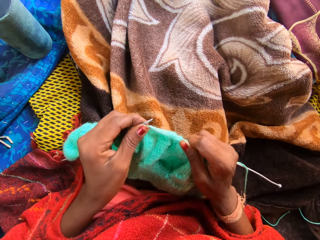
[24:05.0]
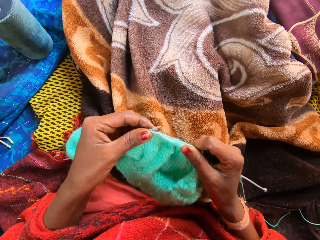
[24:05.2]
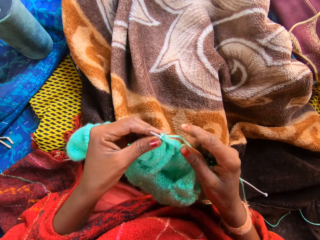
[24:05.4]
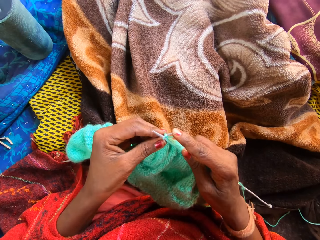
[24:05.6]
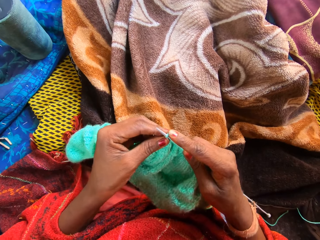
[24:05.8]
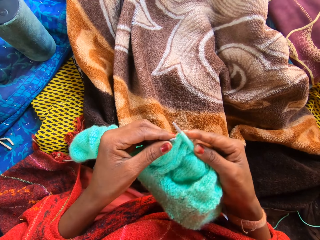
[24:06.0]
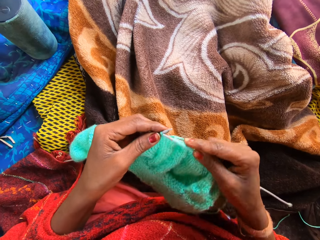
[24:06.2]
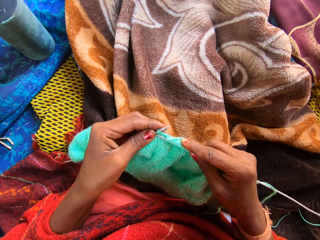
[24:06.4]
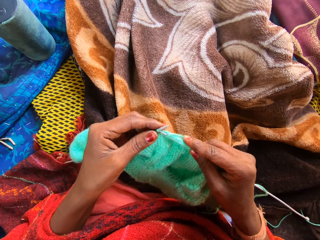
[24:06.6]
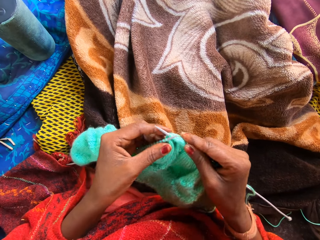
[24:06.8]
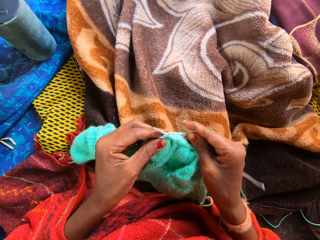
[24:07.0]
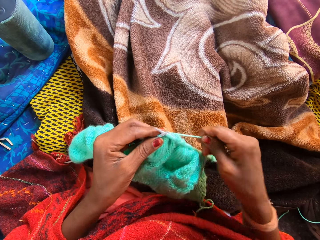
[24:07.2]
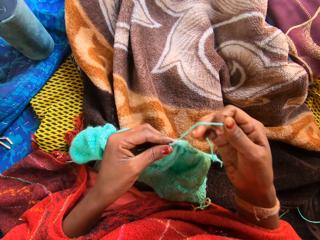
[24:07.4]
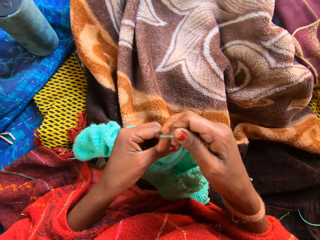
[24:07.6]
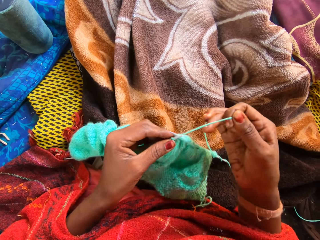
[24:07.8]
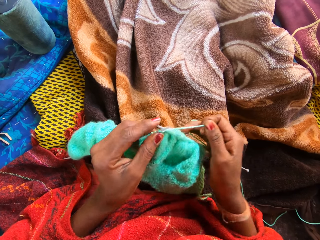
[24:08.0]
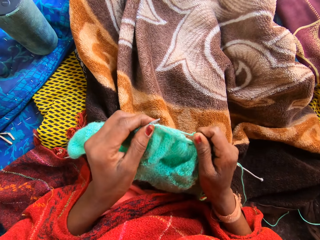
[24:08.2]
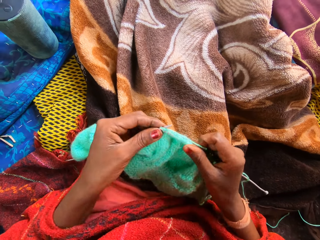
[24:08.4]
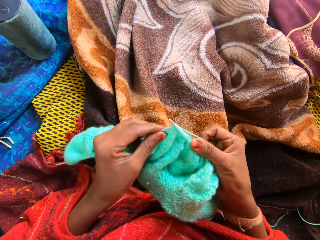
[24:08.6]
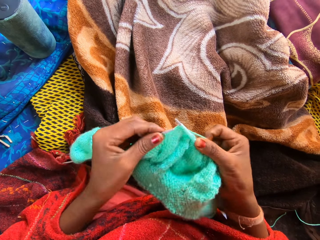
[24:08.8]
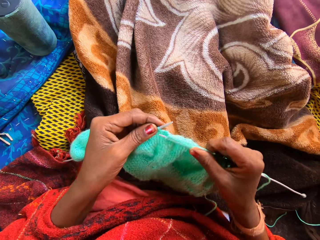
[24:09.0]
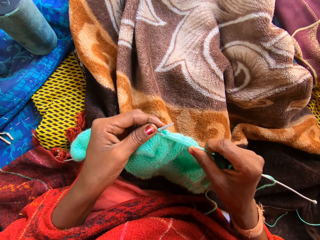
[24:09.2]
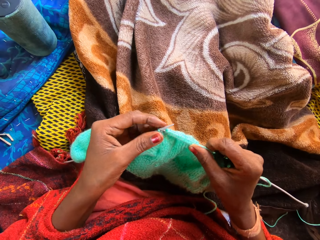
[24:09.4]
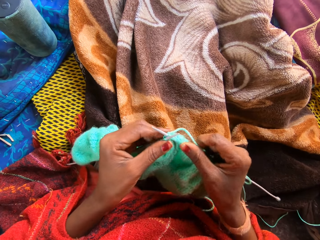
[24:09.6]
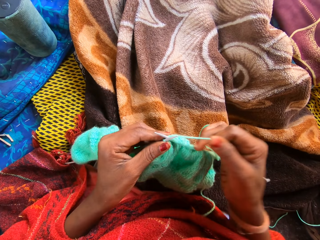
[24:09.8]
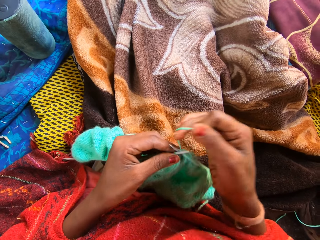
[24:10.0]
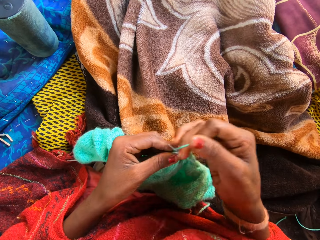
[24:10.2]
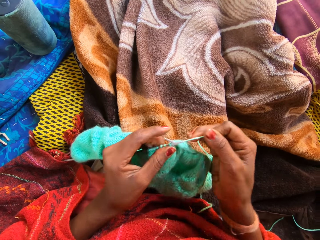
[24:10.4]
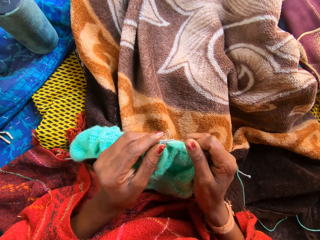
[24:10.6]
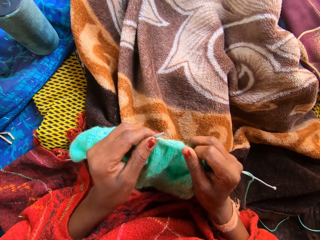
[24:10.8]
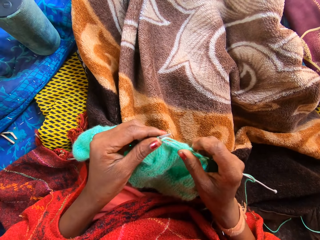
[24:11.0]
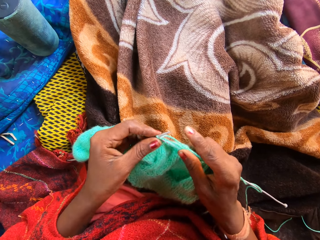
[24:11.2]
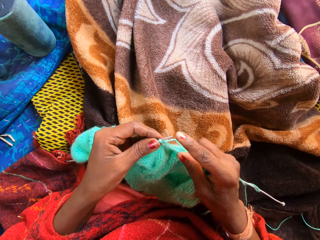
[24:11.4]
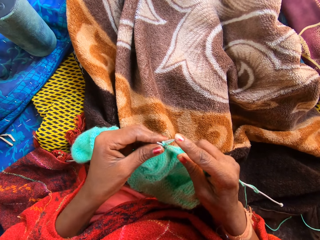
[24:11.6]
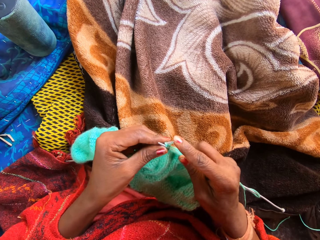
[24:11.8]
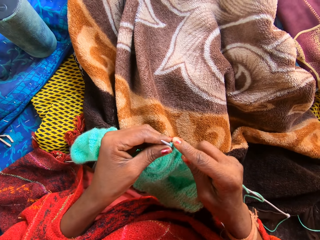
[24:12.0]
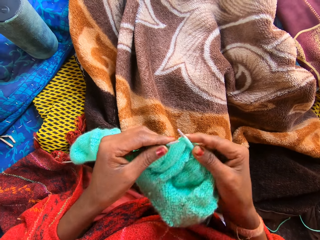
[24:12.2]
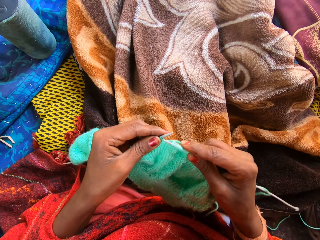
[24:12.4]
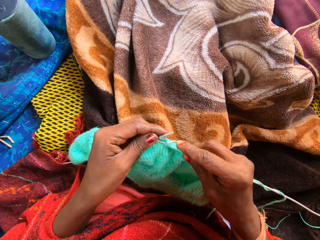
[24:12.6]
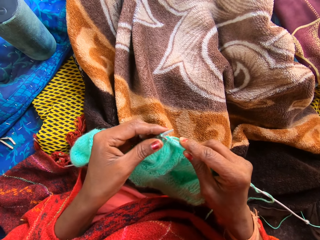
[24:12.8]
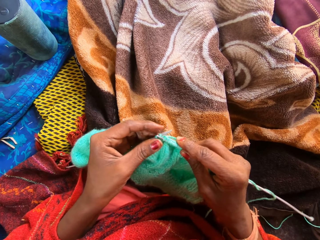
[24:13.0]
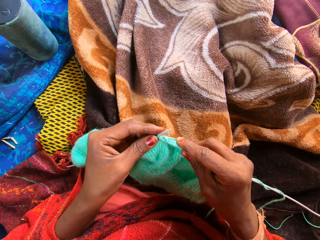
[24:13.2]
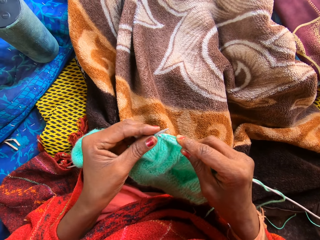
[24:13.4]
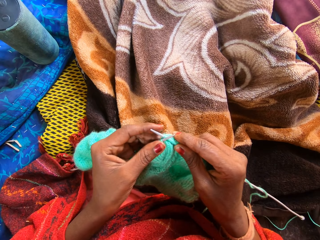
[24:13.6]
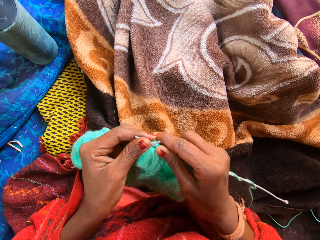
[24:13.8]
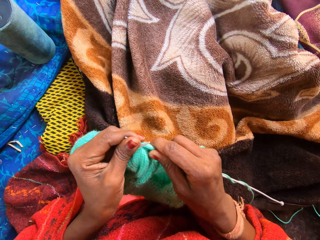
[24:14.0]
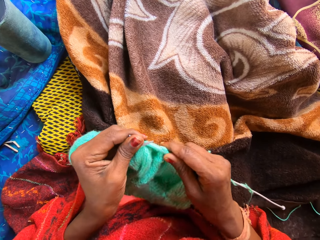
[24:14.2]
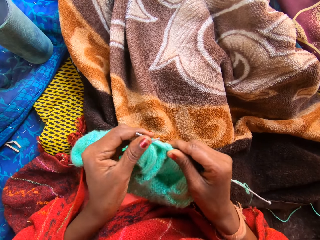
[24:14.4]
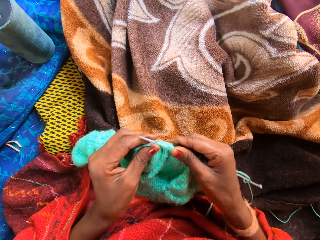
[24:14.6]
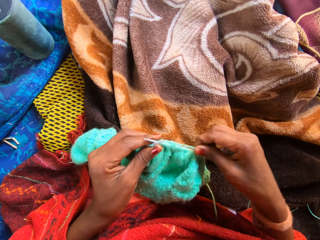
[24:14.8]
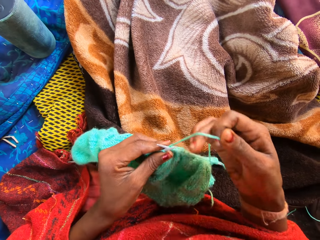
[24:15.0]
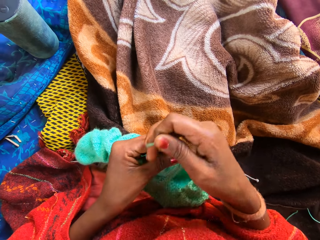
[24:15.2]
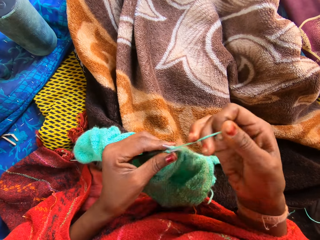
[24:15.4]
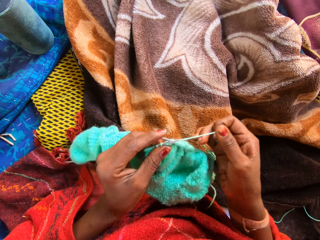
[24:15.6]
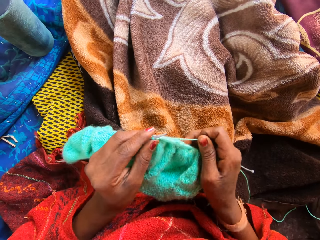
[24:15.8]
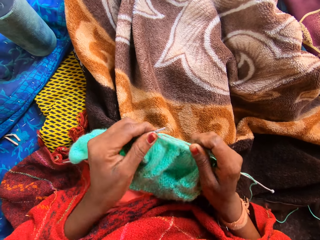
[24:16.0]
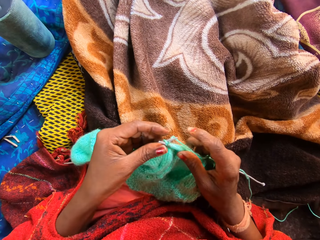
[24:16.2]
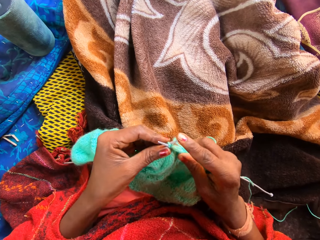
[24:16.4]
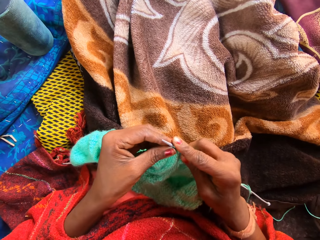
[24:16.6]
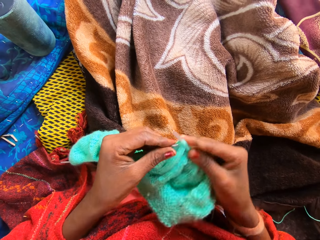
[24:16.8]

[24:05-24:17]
The camera wearer knits a fabric with knitting needles. They coil a knitting thread on a knitting needle. They knit the fabric with the knitting needles. They coil the knitting thread on the knitting needle. They knit the fabric with the knitting needles. They move the fabric with a hand. They coil the knitting thread on the knitting needle.

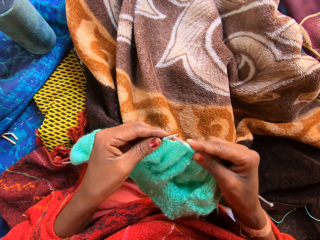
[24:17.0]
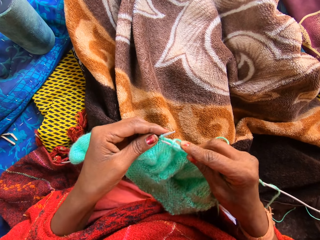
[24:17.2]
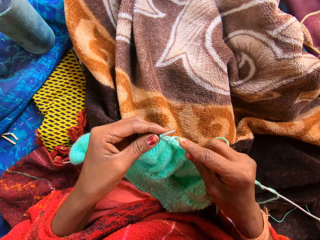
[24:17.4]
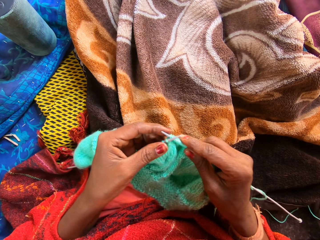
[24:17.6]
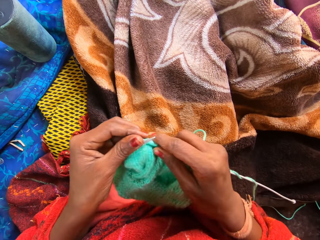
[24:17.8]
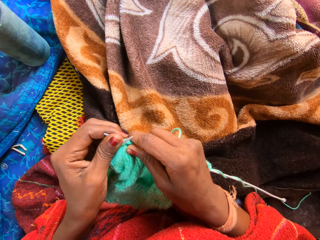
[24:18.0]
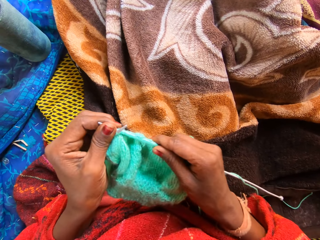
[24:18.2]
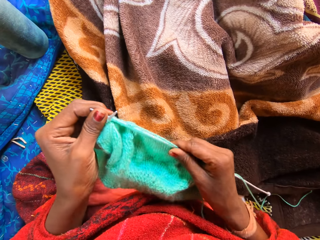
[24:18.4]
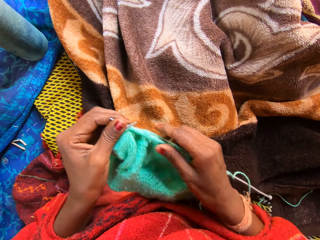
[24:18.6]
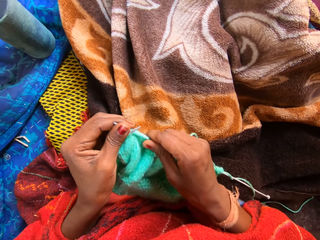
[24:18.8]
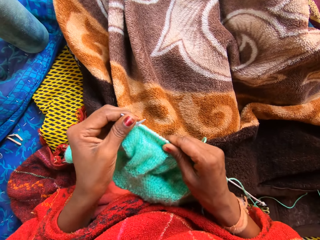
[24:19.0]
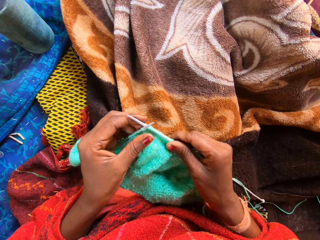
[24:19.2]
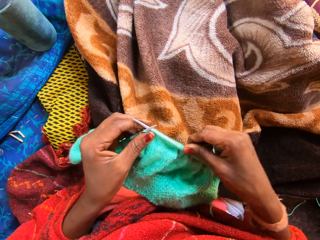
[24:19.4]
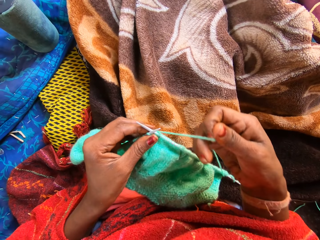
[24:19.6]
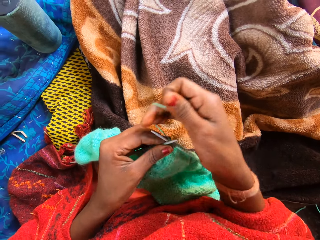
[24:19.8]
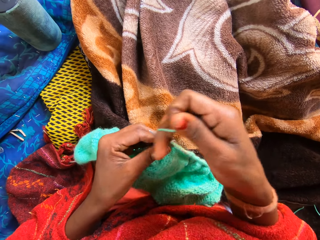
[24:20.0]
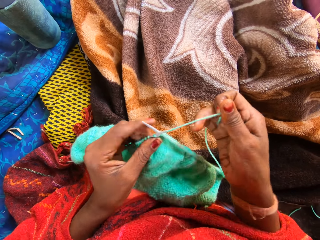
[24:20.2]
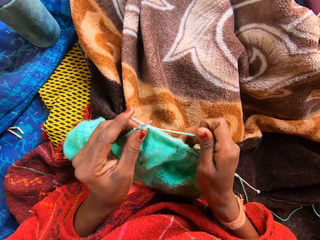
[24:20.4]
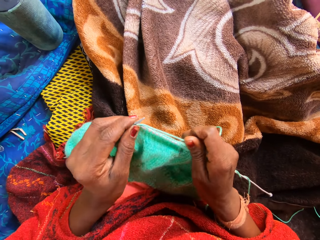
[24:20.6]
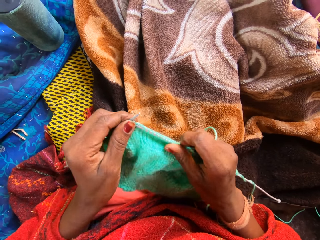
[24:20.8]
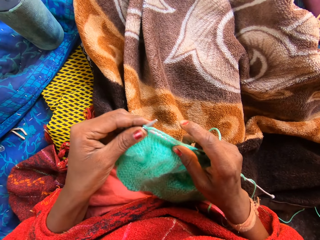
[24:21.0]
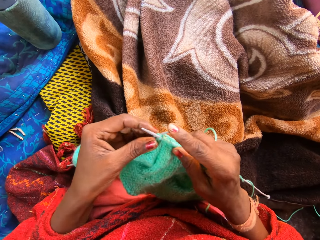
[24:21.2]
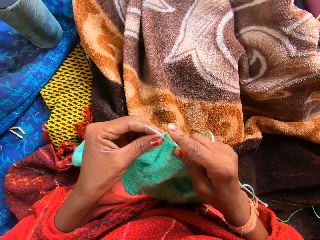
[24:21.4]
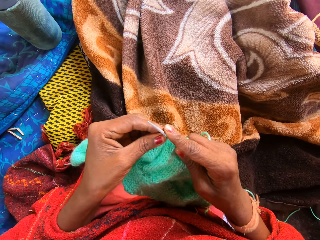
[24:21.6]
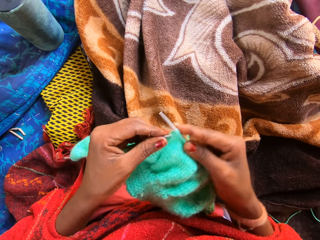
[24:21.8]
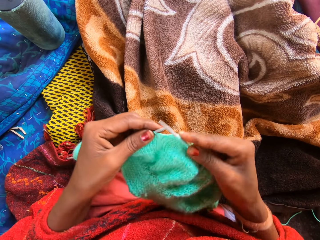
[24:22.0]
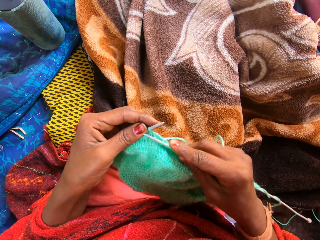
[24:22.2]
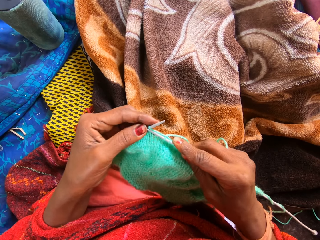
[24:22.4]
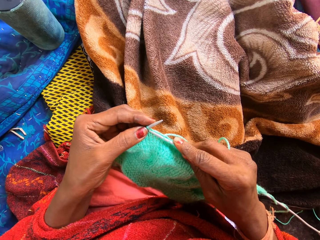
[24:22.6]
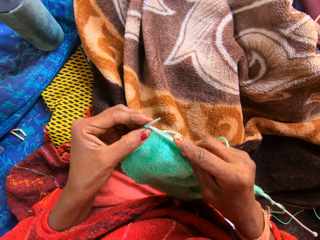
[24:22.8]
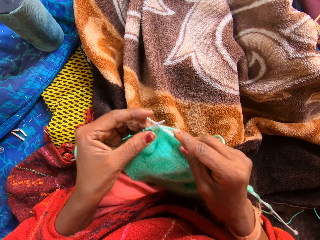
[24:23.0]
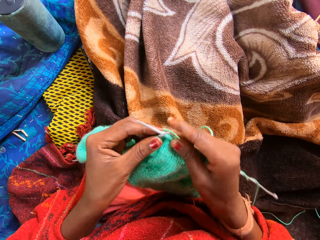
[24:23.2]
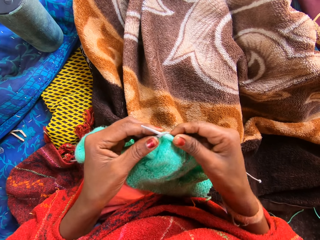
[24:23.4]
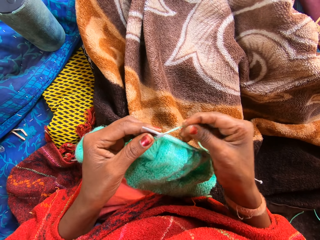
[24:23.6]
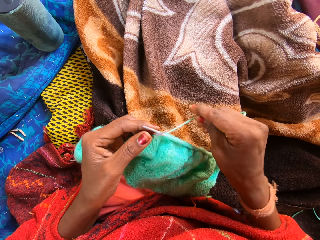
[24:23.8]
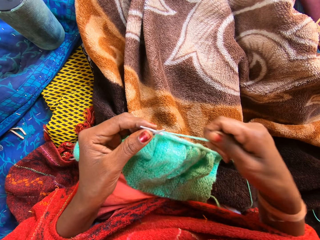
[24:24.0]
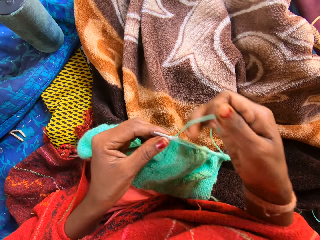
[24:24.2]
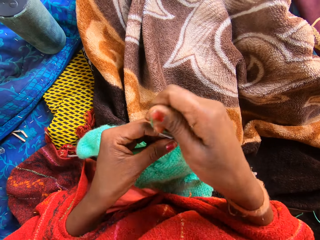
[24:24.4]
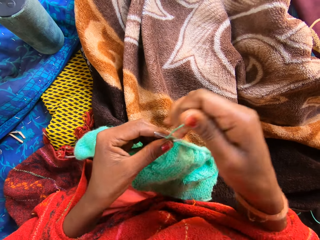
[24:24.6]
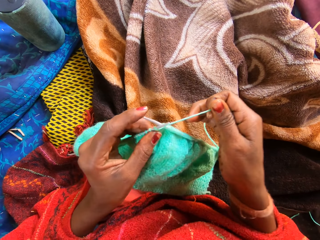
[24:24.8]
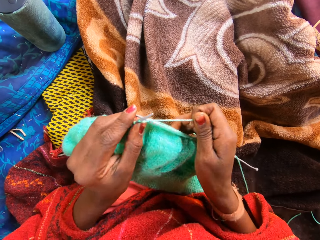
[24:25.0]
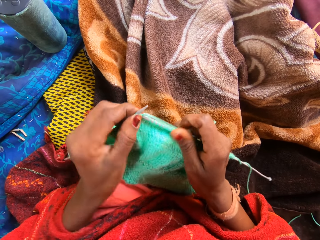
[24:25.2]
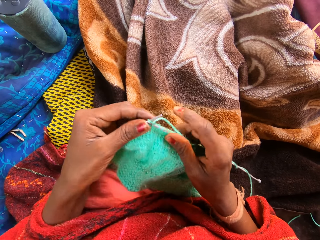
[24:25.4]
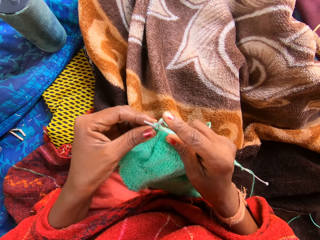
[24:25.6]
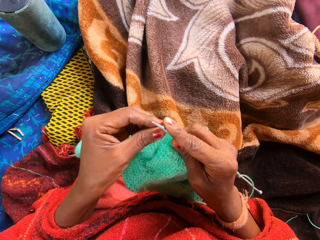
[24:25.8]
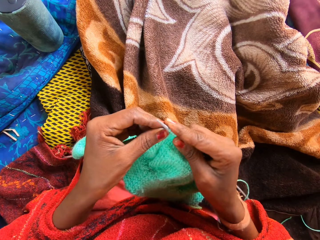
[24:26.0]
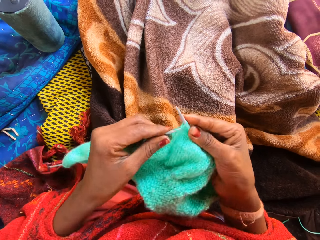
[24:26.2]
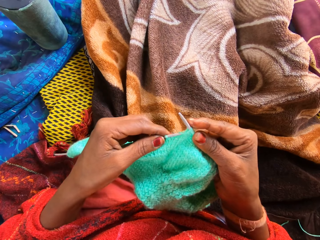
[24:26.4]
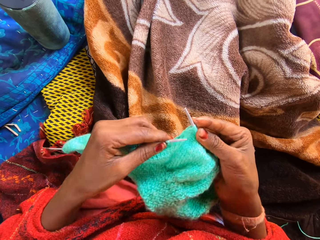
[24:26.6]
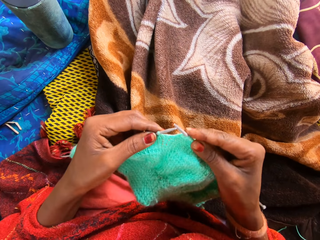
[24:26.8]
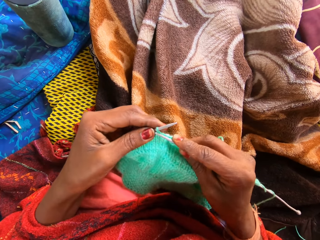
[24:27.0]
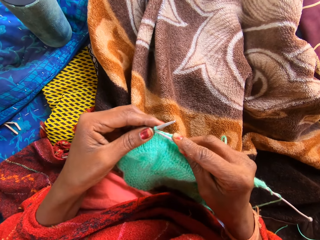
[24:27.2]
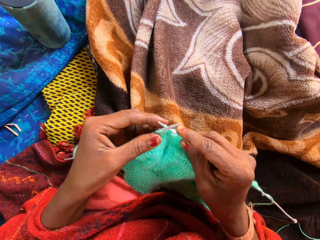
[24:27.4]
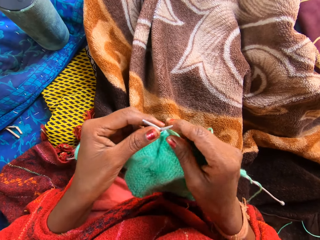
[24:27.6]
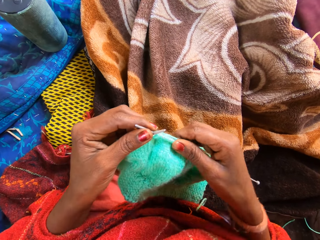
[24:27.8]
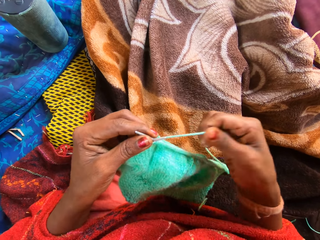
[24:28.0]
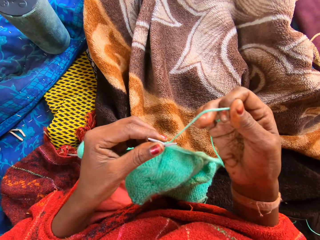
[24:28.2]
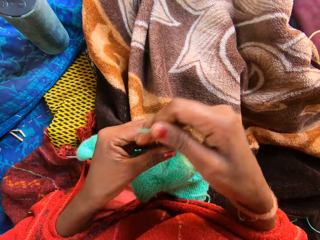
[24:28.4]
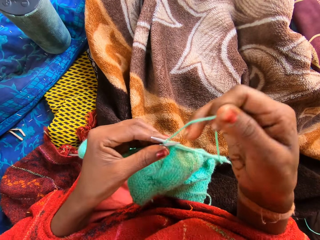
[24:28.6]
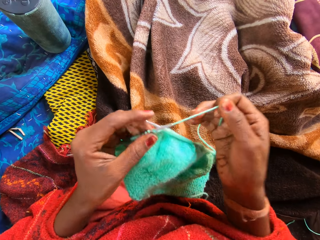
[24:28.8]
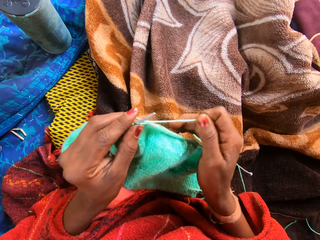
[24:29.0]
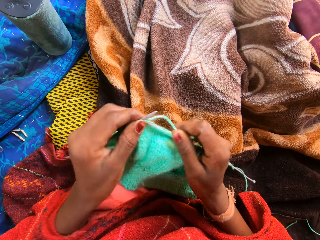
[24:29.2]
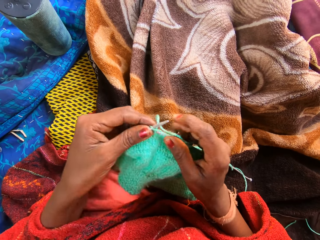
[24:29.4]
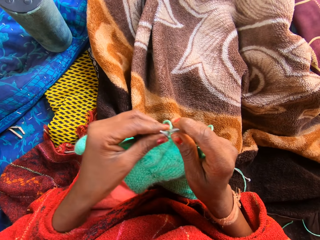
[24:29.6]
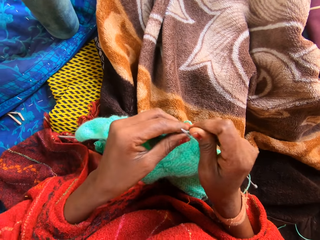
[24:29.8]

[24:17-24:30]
The camera wearer knits a fabric with knitting needles. They move the fabric with a hand. They coil a knitting thread on a knitting needle. They knit the fabric with the knitting needles. They coil the knitting thread on the knitting needle. They knit the fabric with the knitting needles. They coil the knitting thread on the knitting needle.
